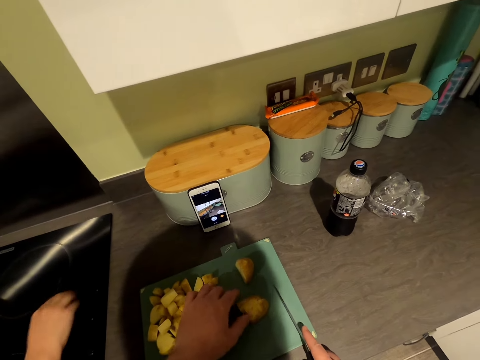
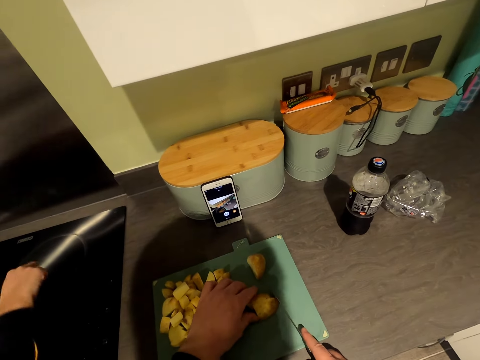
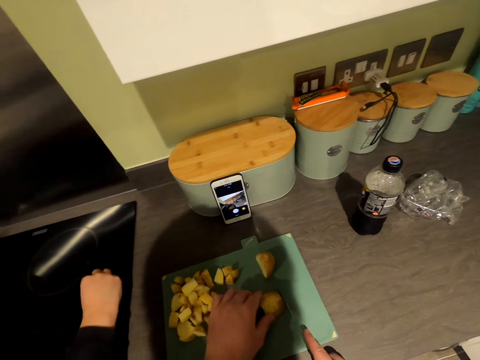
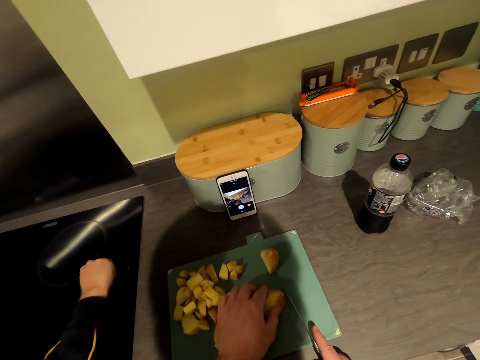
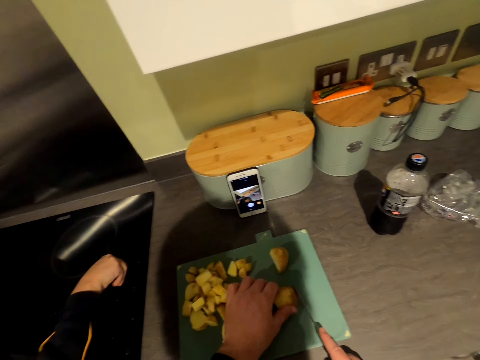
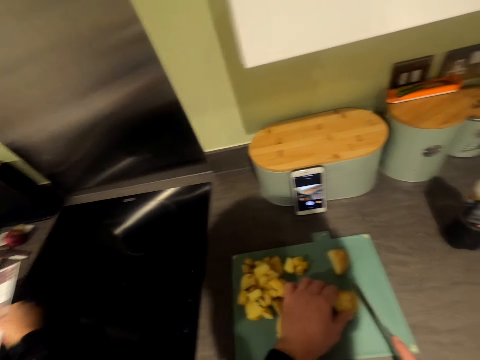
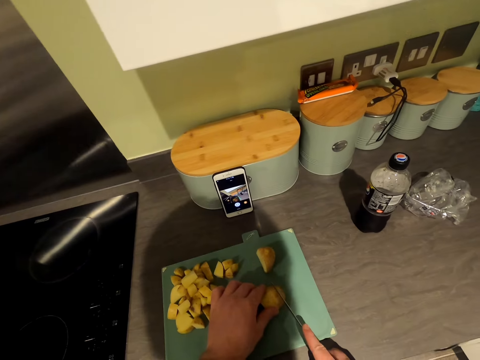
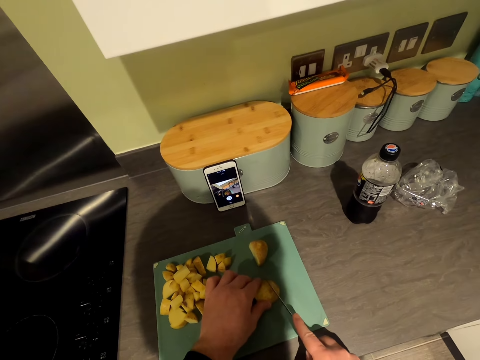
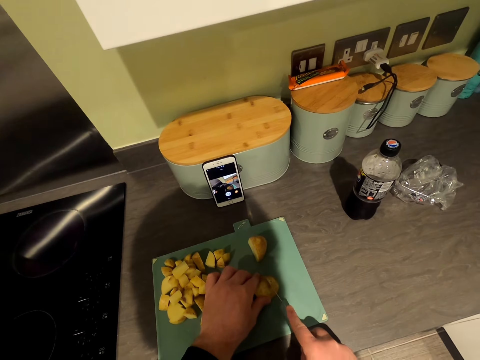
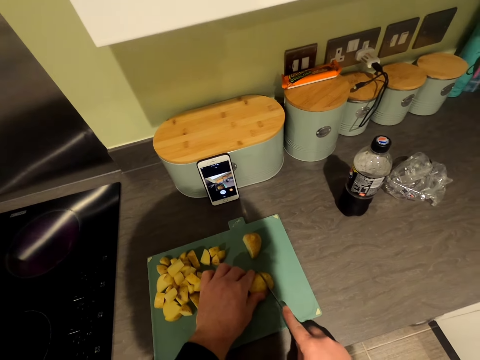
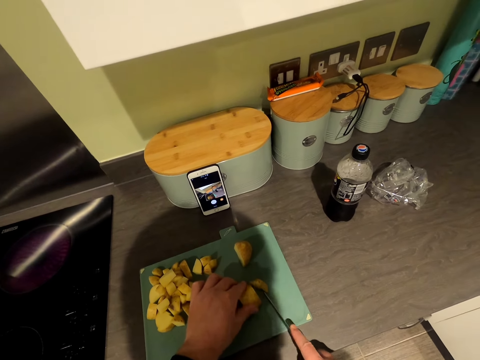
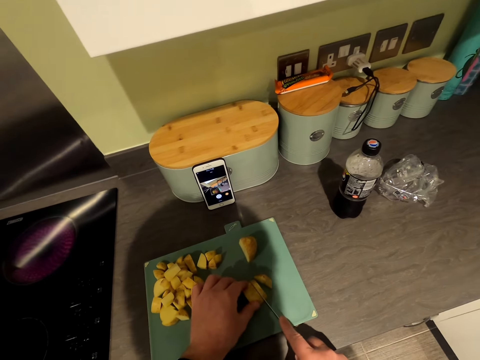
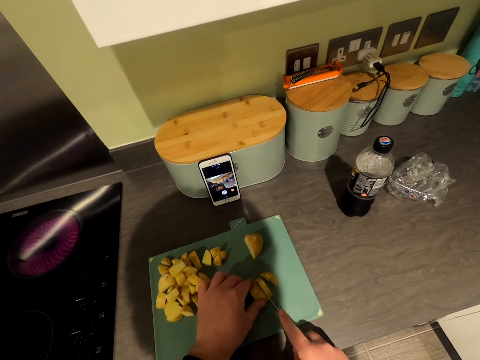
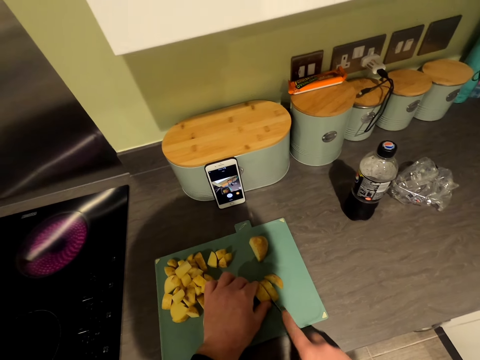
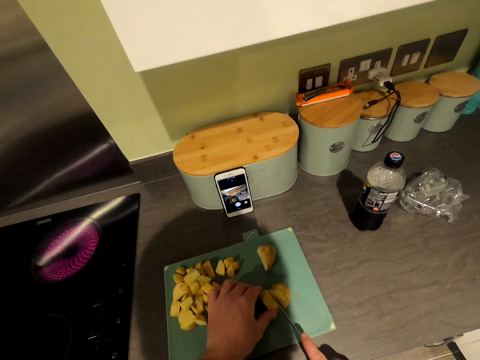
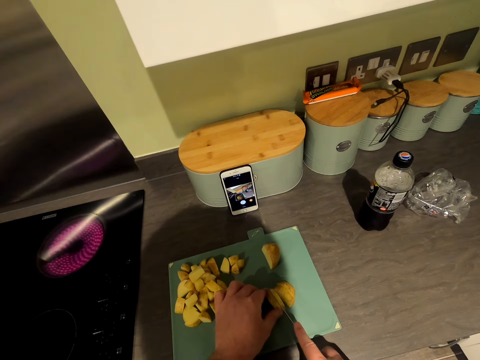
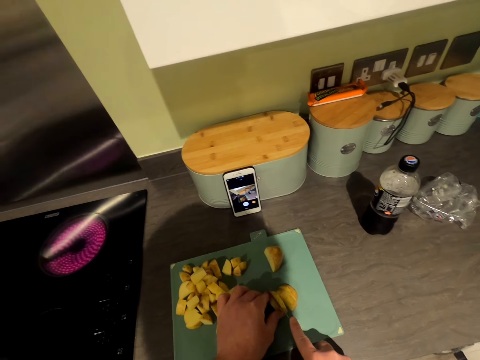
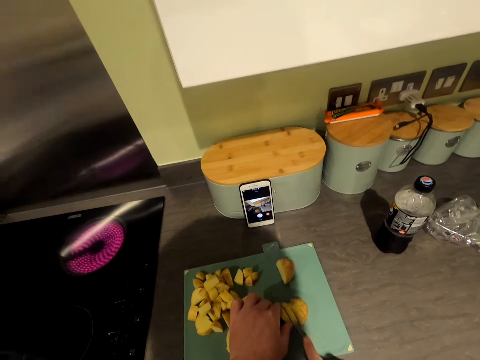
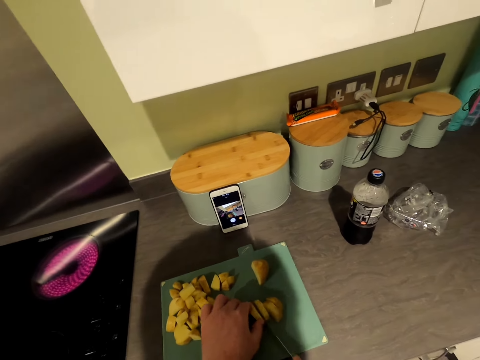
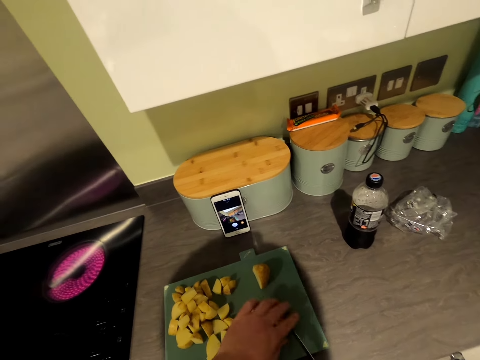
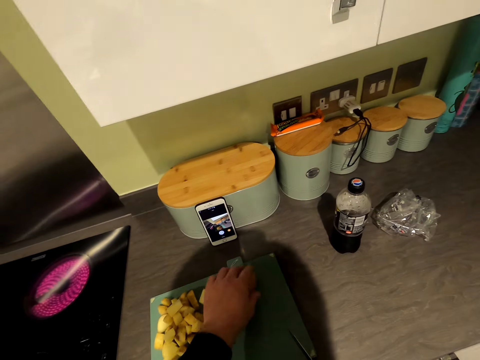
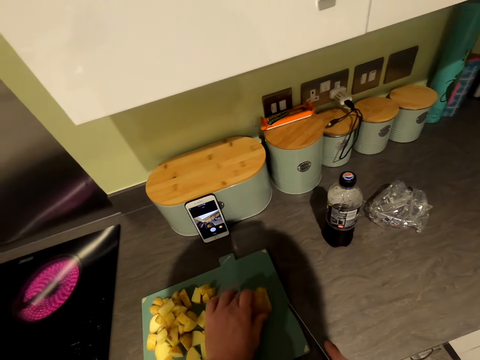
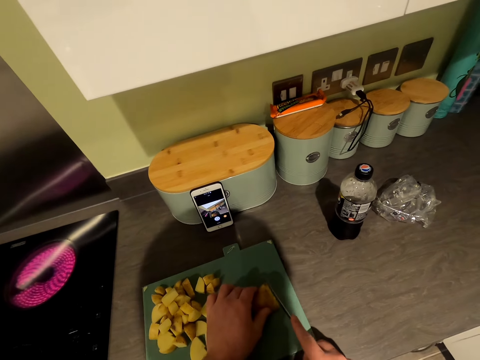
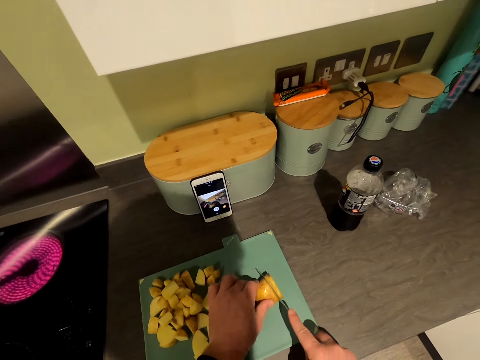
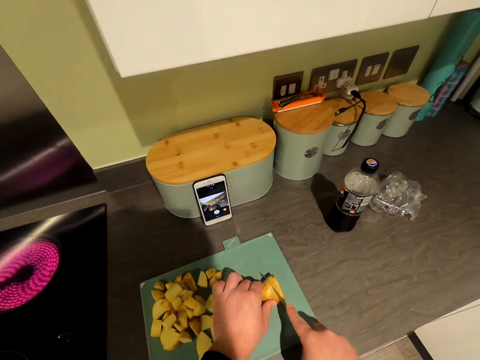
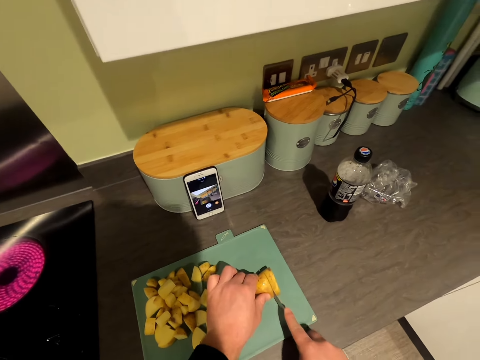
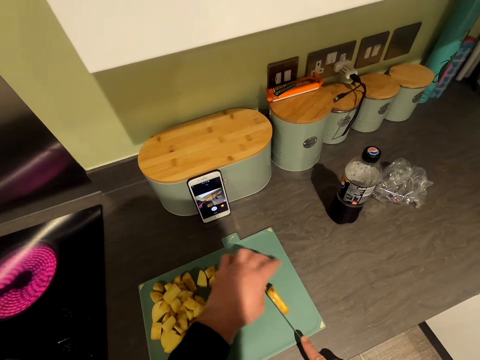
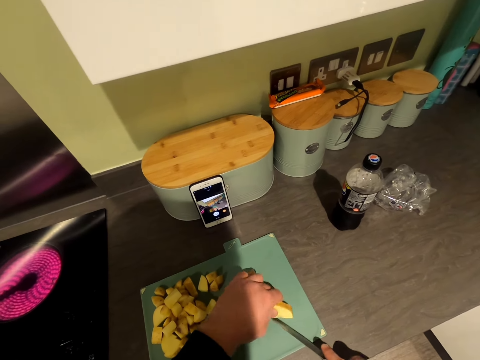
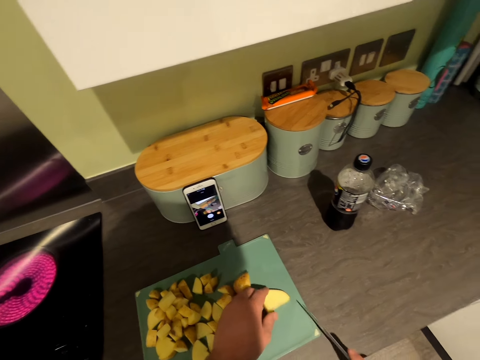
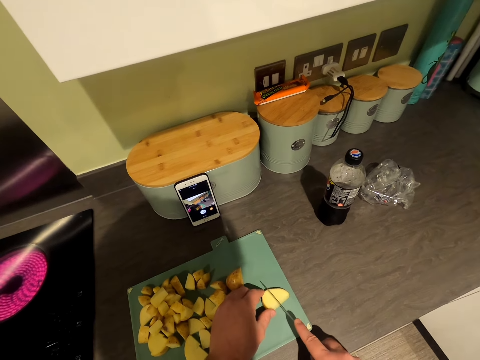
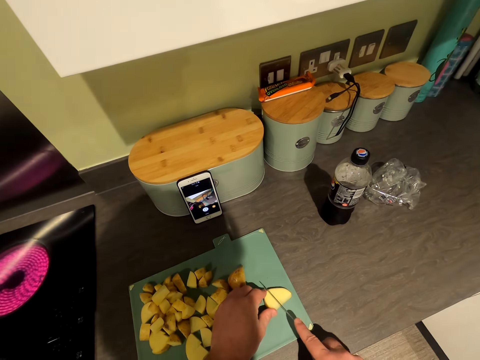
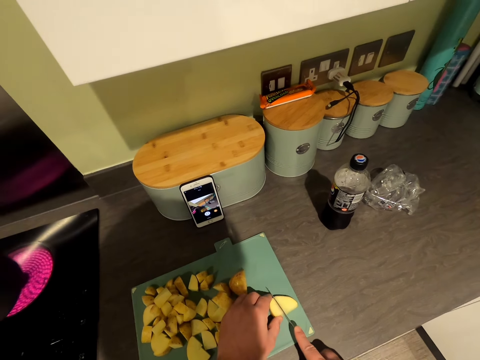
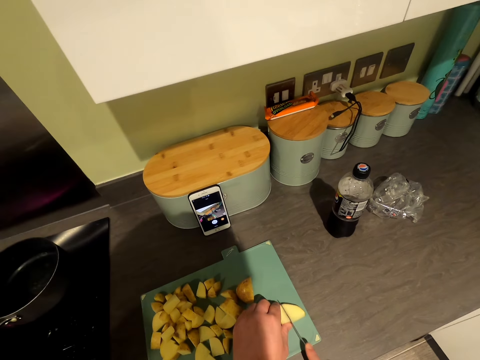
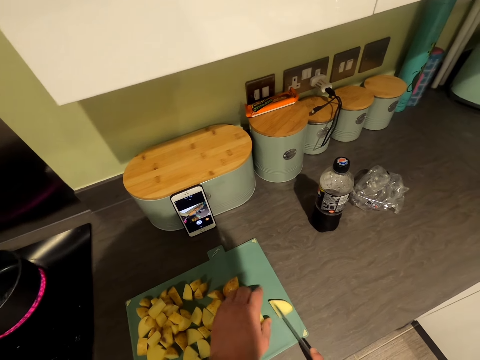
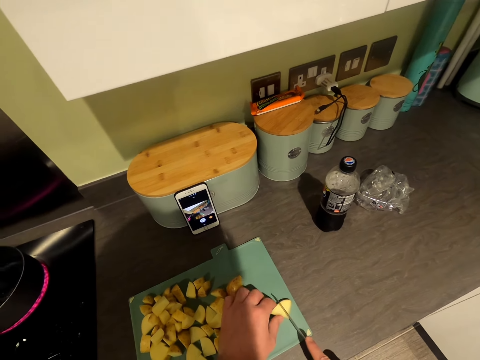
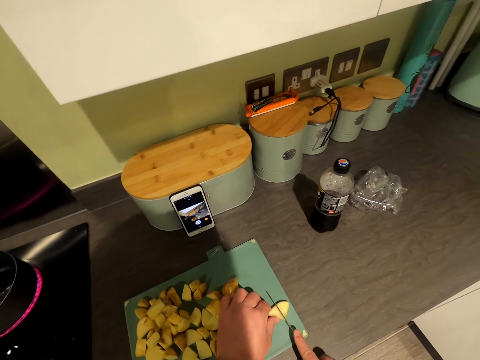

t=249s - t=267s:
A woman turns the cooker on and adjusts the knob on the cooker. The camera wearer chops the potato into small pieces on the chopping board. They talk in the kitchen. They take a piece of potato. They cut the potato. They pull the half potato aside. They chop the potato into small pieces. The woman places the cooking pot on the cooker.

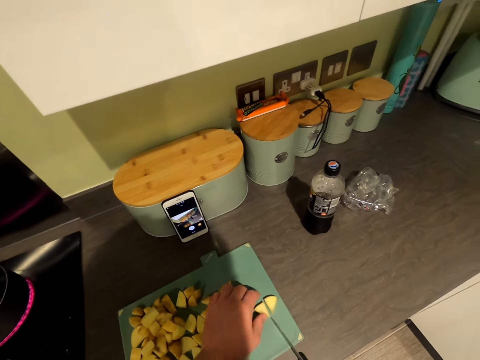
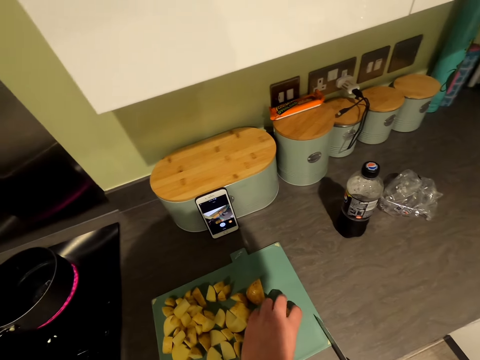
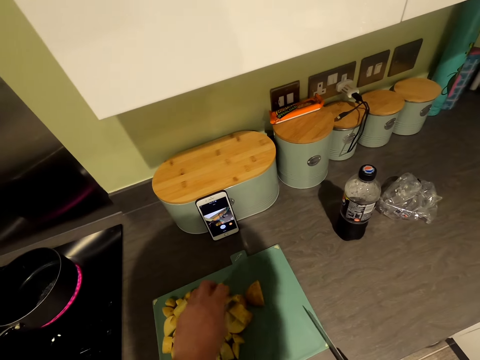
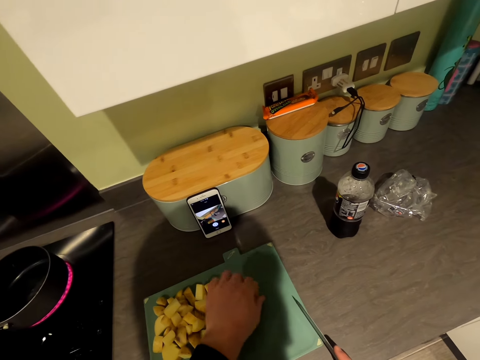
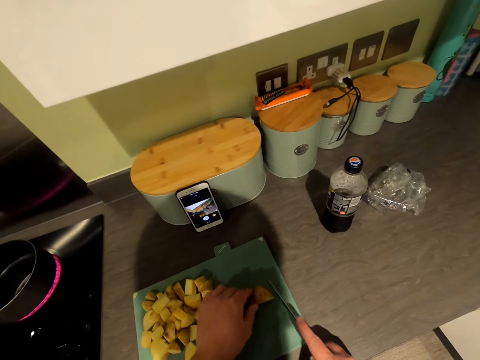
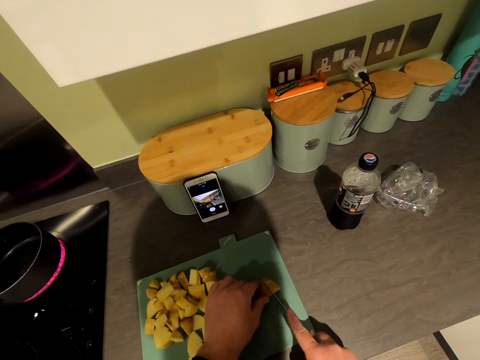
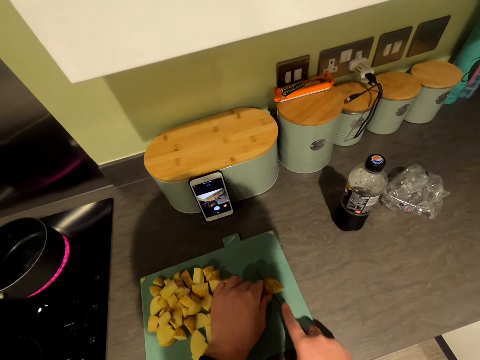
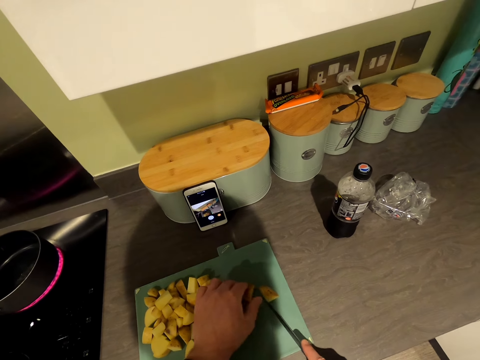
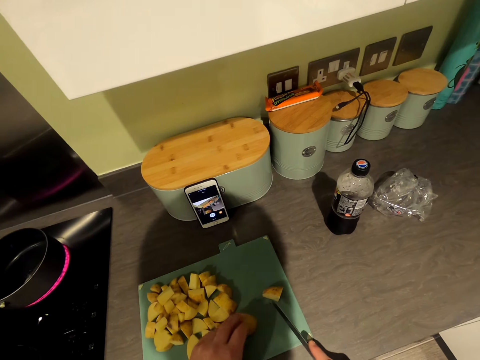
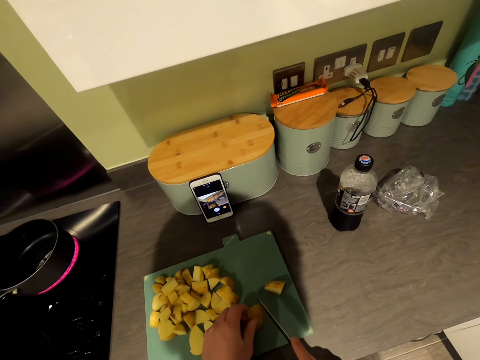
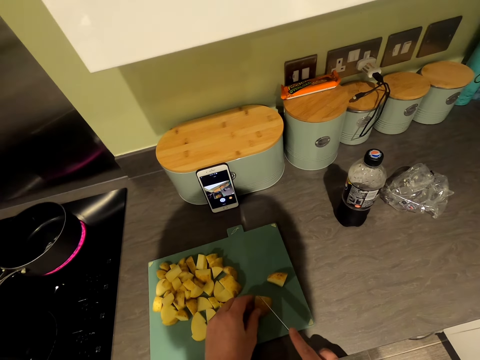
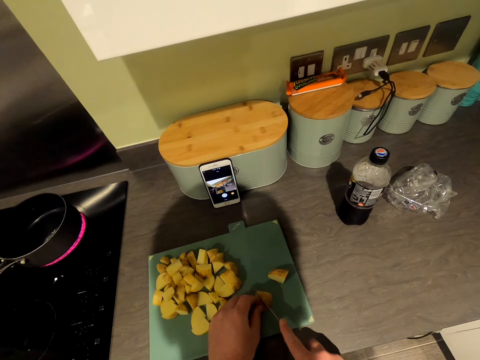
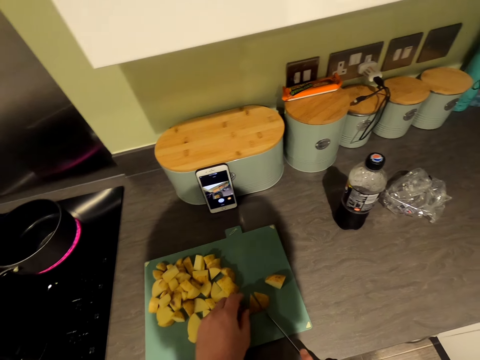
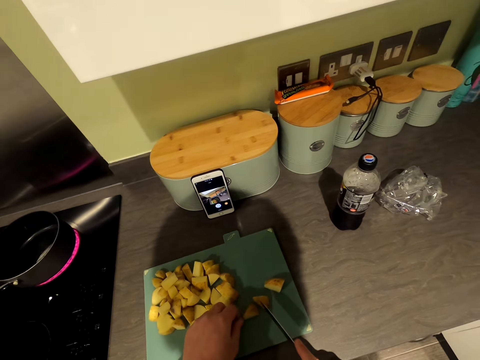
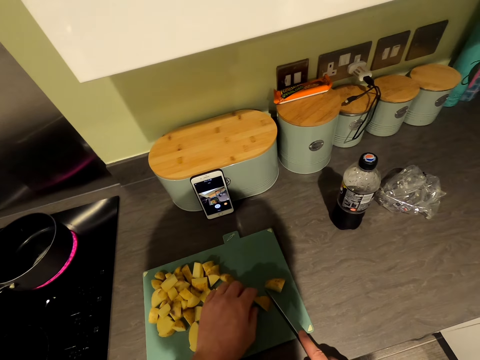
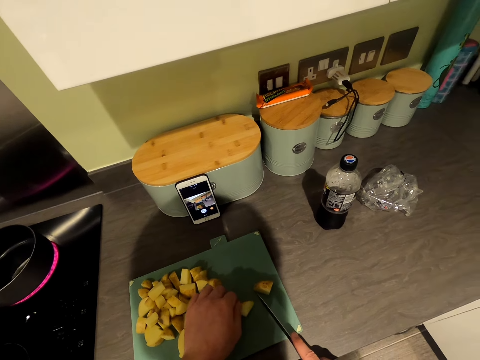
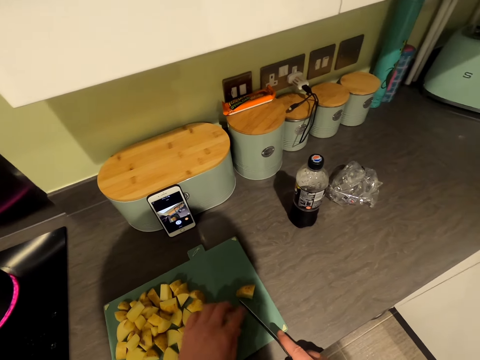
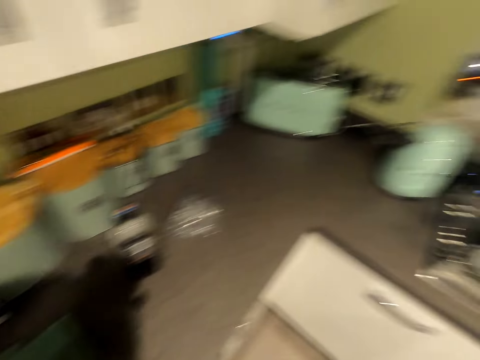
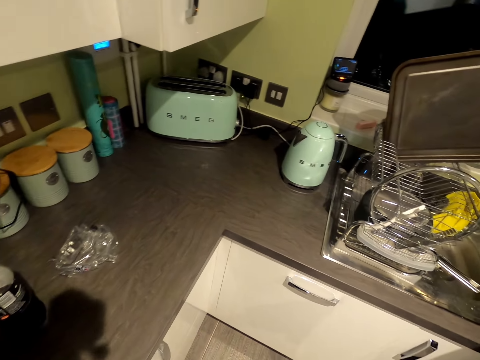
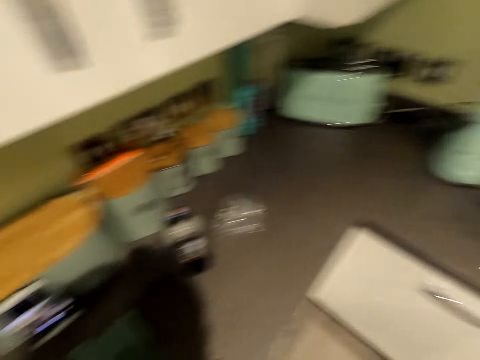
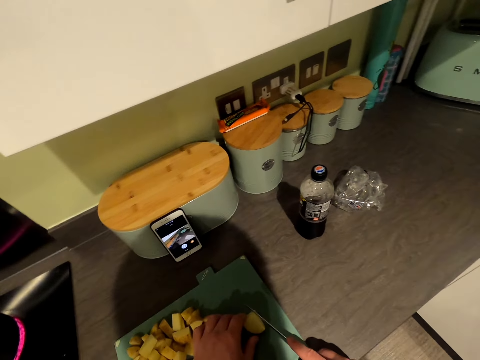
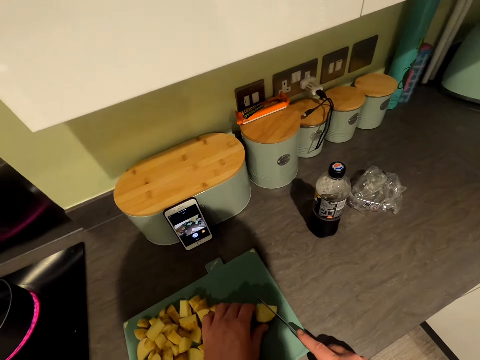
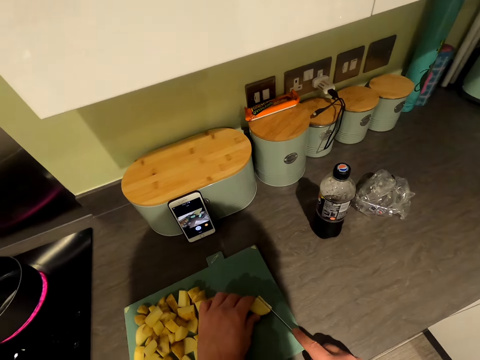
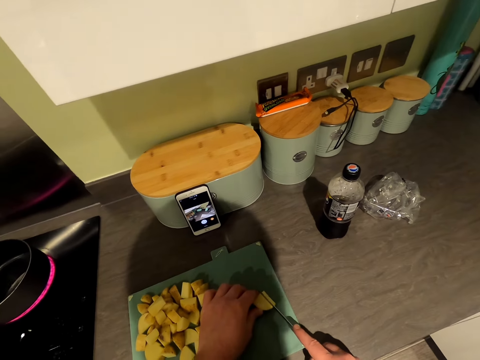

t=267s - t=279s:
The camera wearer puts aside the cut potatoes. They cut the potato. They chop the potato into small pieces. They look around the cabinet top. They cut the potato on the chopping board.
